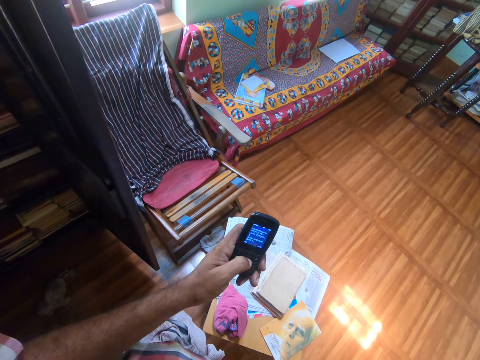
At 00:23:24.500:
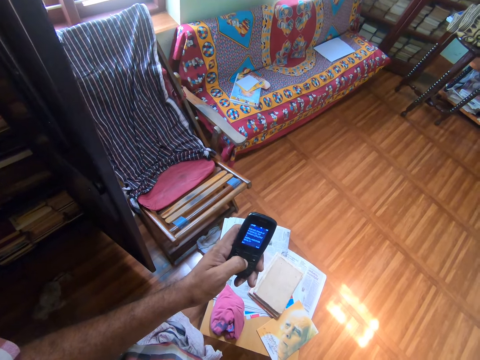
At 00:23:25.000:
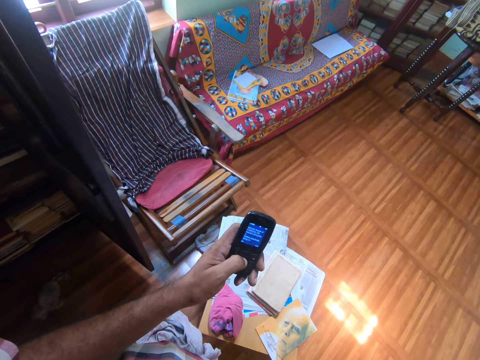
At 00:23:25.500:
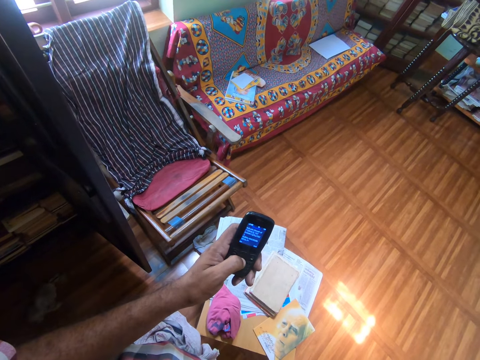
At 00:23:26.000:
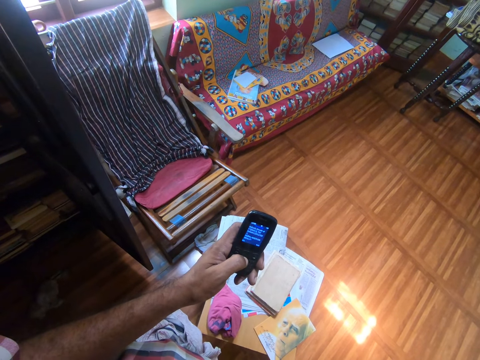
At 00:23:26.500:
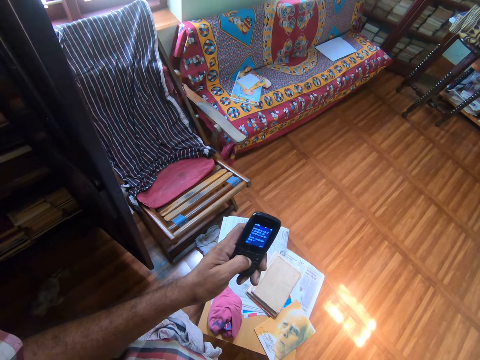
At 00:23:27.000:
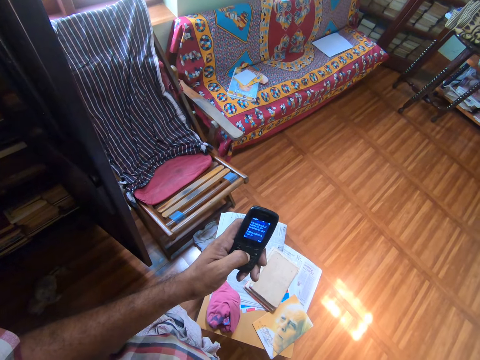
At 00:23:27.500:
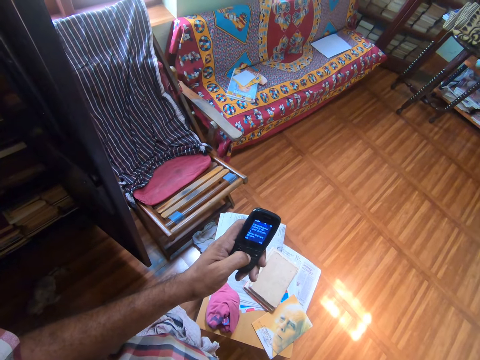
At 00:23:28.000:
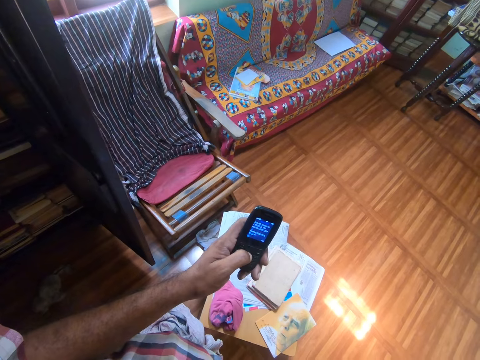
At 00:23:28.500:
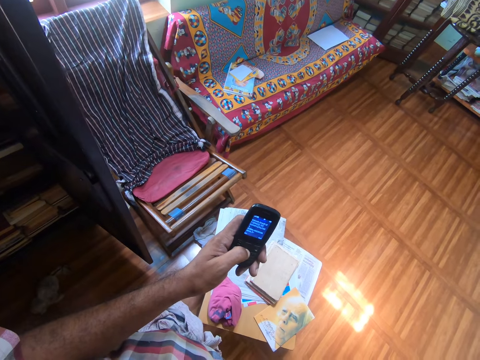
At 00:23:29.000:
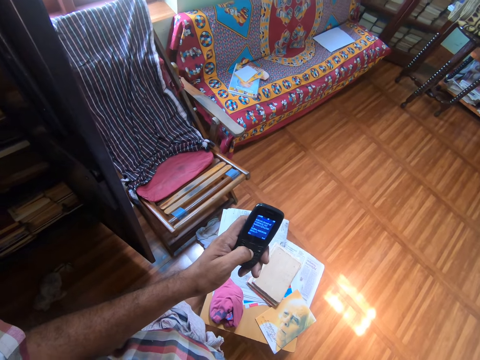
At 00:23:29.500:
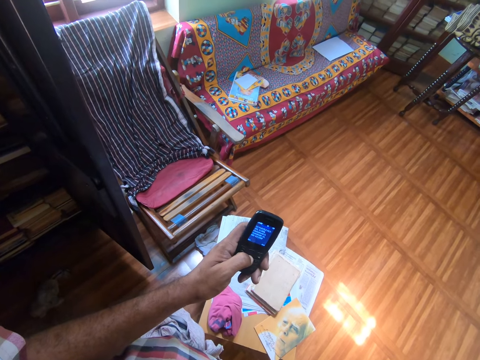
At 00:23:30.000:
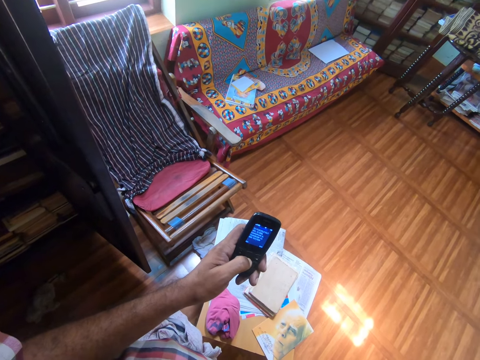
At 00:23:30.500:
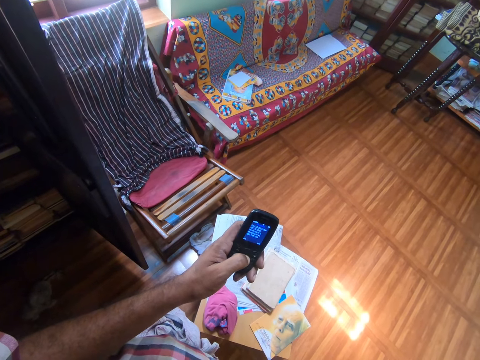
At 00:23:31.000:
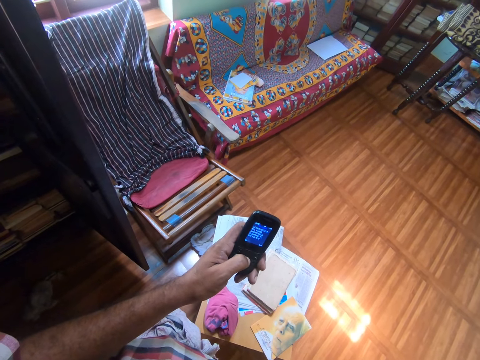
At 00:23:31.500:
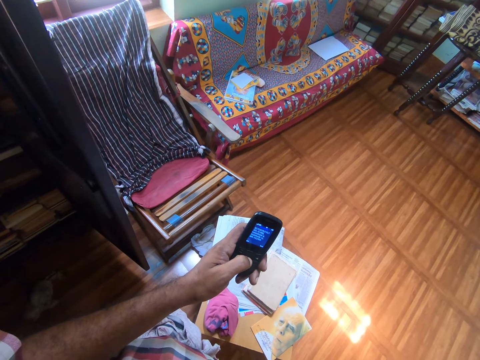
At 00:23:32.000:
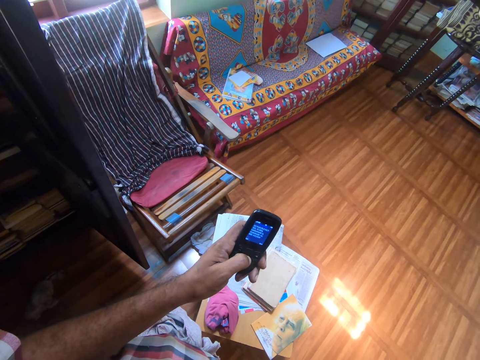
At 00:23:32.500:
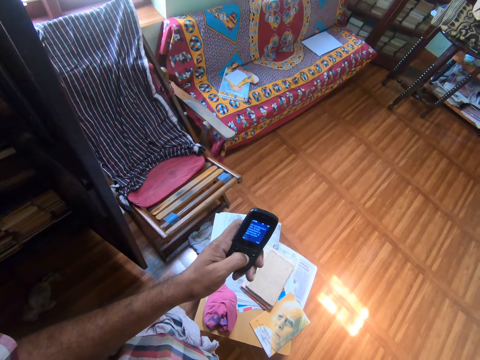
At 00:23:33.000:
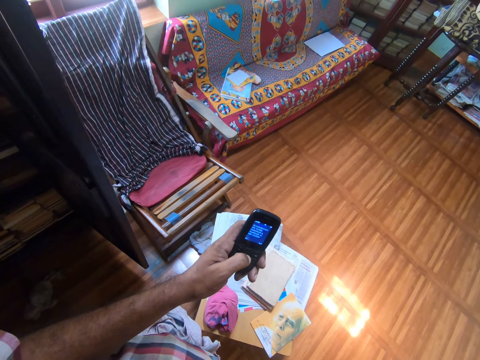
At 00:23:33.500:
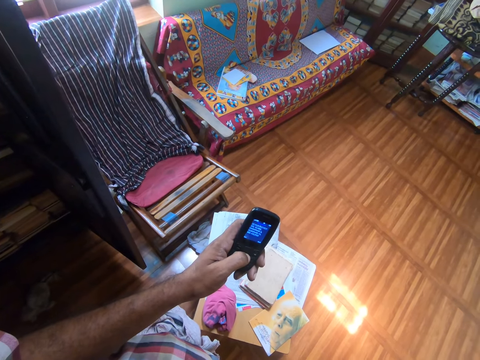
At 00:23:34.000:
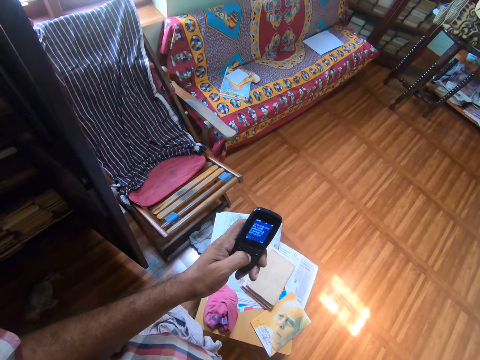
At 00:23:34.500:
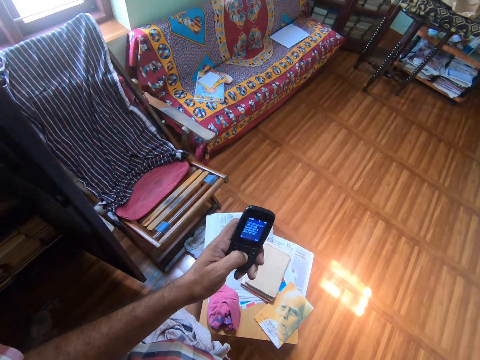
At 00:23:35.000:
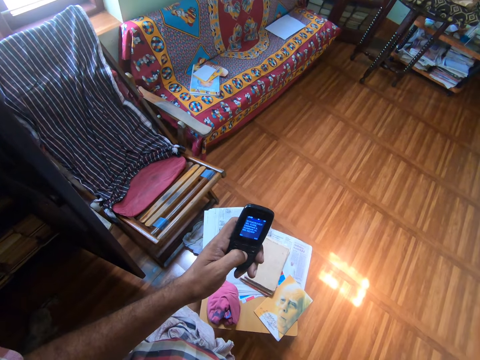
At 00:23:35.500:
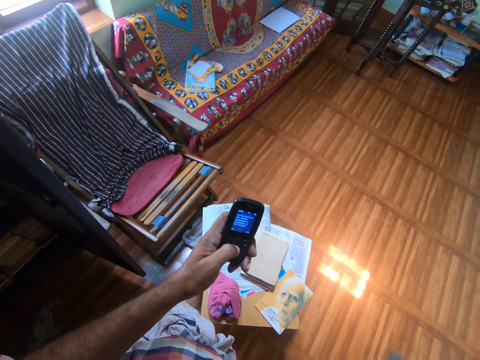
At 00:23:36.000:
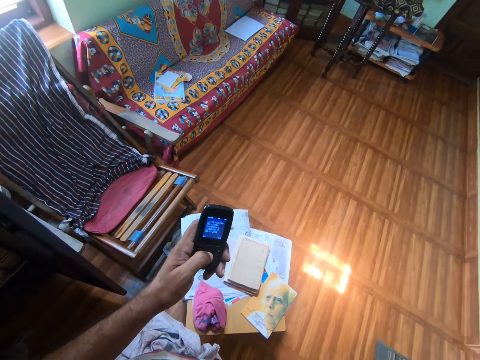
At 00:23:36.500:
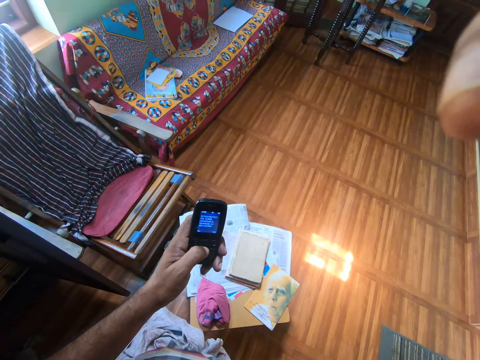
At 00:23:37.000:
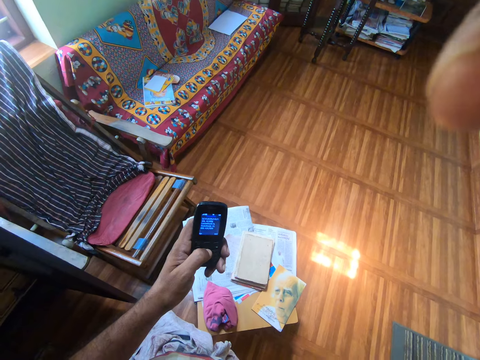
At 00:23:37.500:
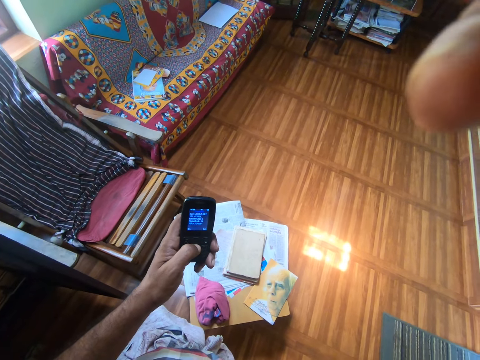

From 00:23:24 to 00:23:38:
The camera wearer lifts the right hand up. They touch the camera with the right hand.
